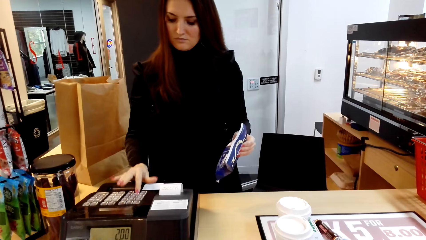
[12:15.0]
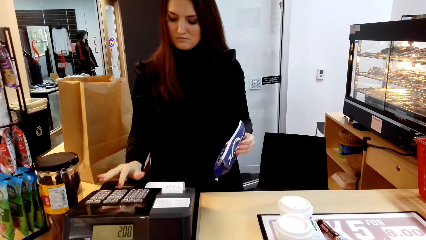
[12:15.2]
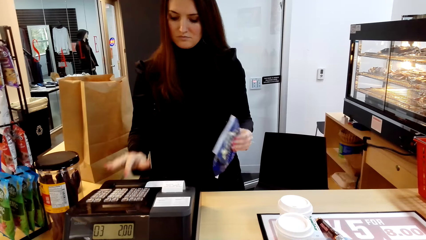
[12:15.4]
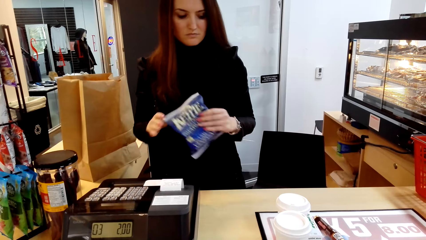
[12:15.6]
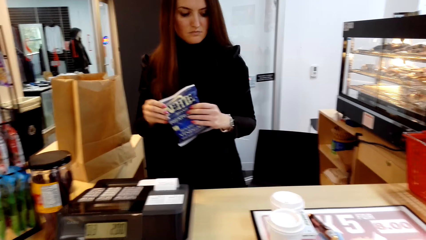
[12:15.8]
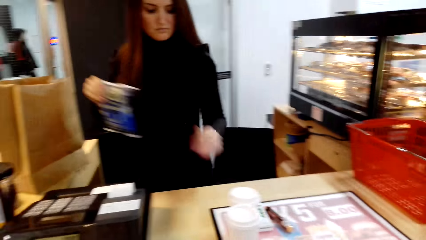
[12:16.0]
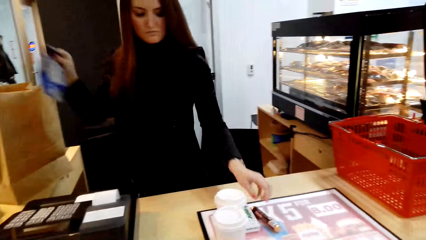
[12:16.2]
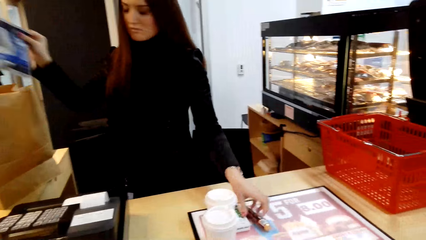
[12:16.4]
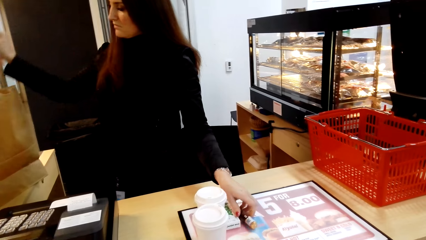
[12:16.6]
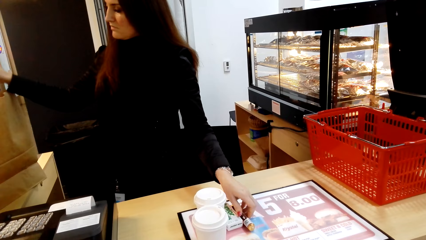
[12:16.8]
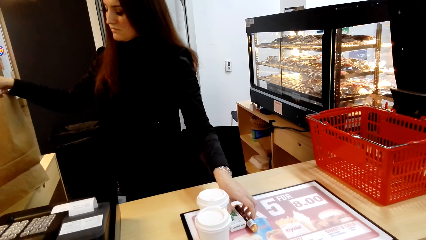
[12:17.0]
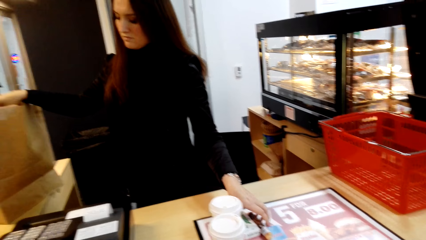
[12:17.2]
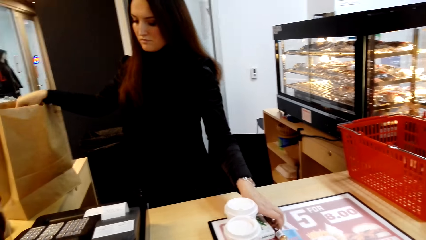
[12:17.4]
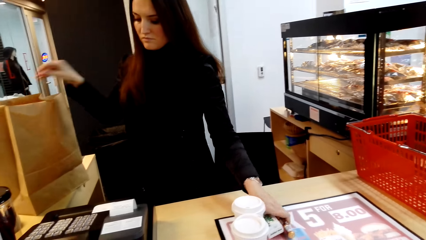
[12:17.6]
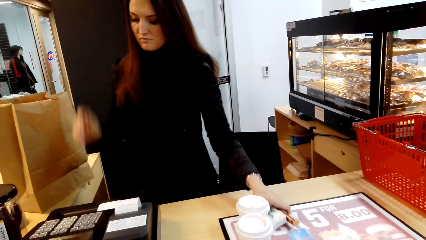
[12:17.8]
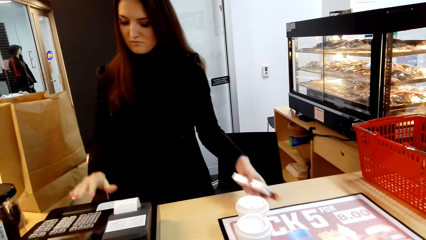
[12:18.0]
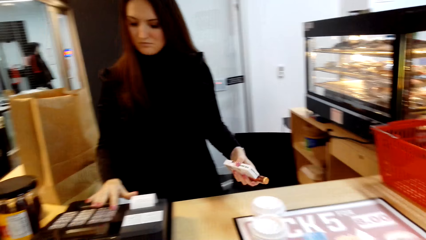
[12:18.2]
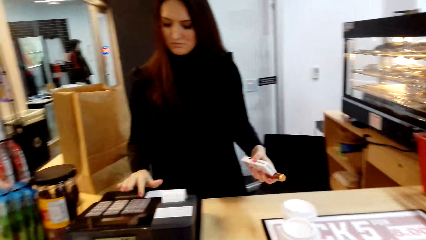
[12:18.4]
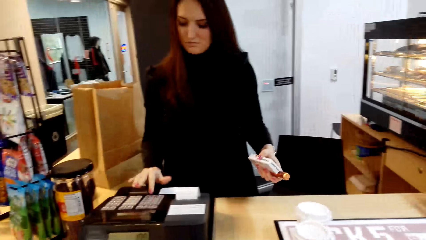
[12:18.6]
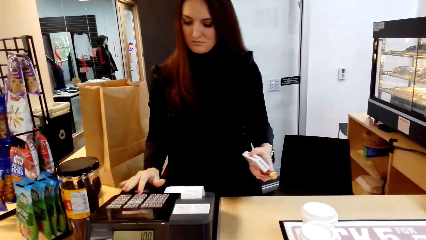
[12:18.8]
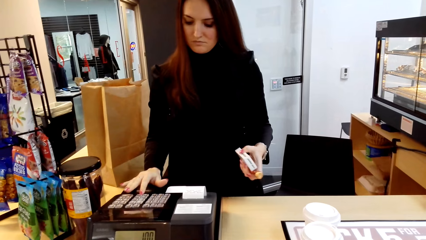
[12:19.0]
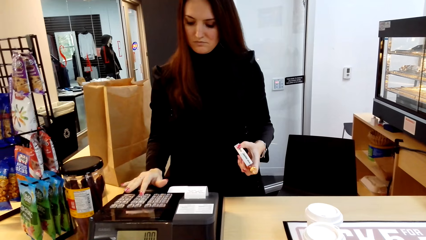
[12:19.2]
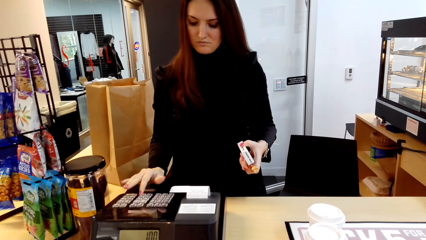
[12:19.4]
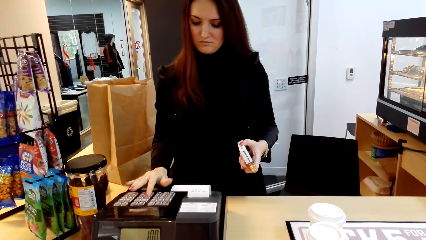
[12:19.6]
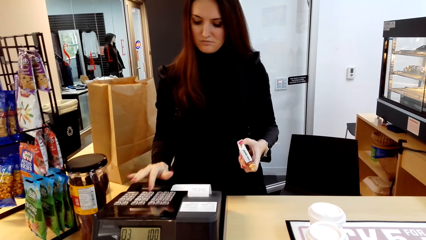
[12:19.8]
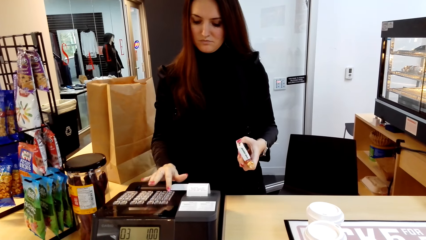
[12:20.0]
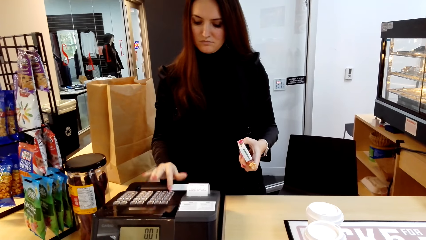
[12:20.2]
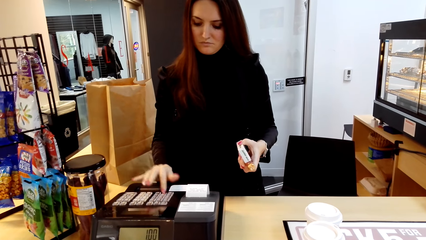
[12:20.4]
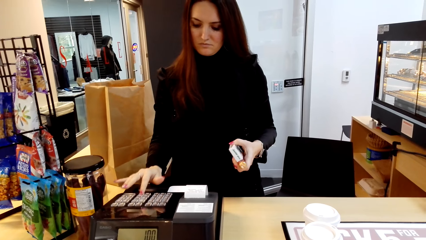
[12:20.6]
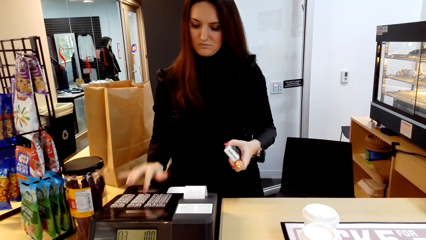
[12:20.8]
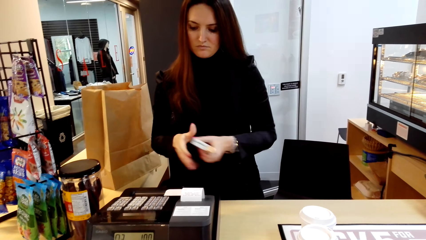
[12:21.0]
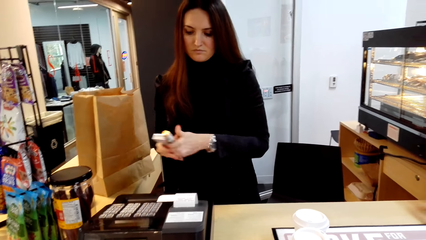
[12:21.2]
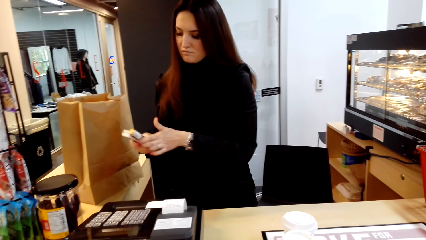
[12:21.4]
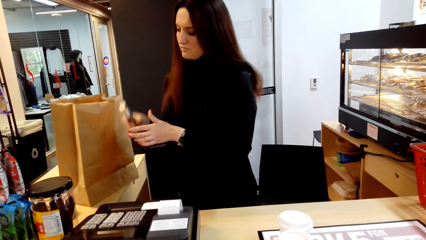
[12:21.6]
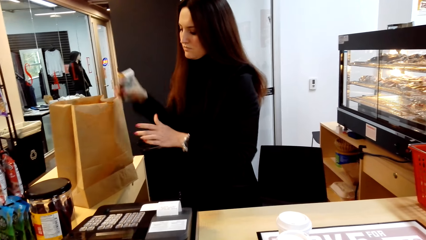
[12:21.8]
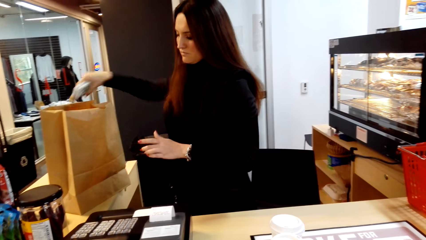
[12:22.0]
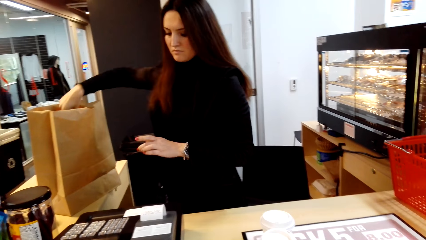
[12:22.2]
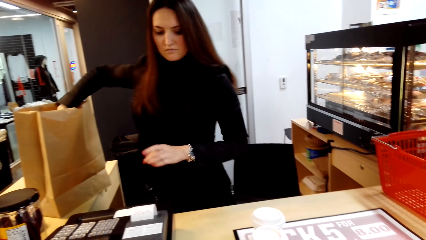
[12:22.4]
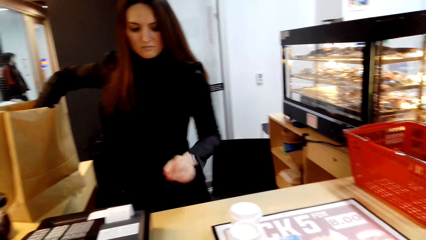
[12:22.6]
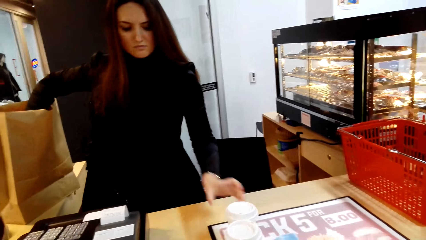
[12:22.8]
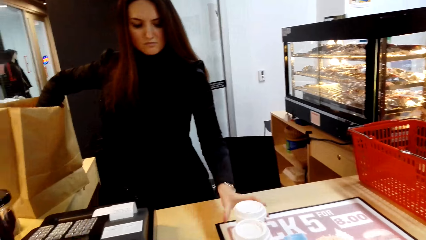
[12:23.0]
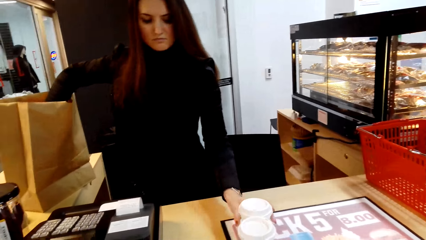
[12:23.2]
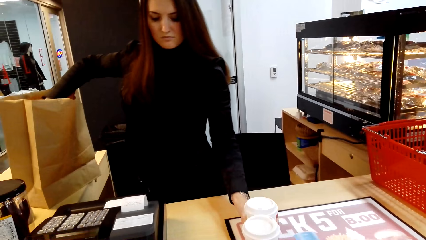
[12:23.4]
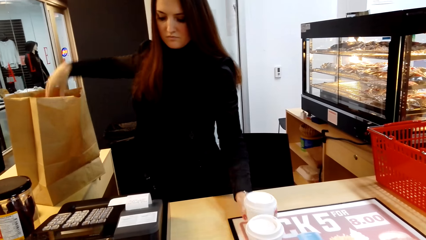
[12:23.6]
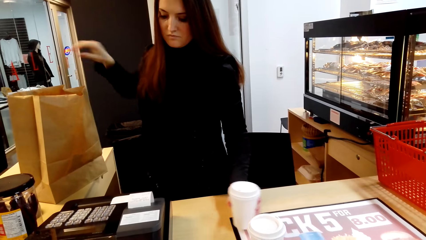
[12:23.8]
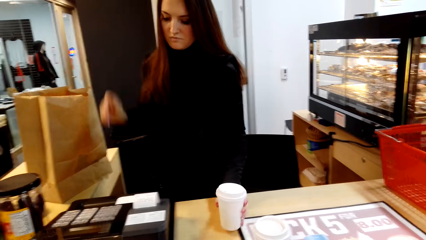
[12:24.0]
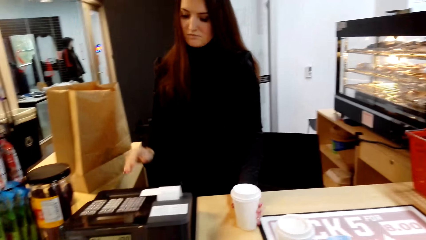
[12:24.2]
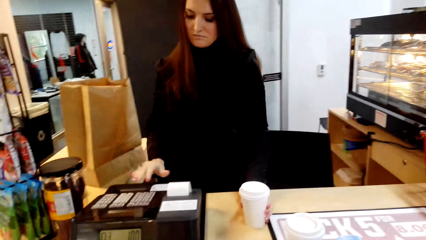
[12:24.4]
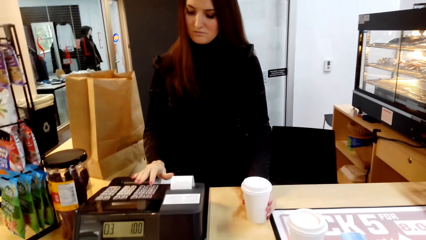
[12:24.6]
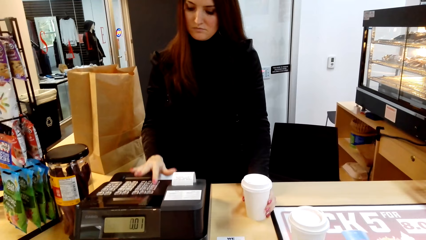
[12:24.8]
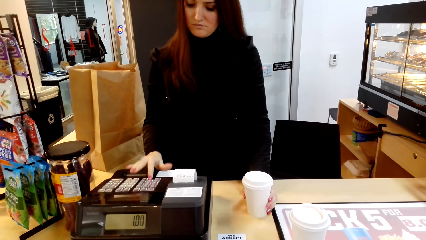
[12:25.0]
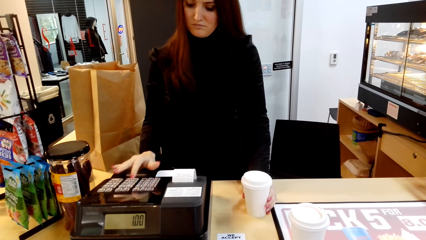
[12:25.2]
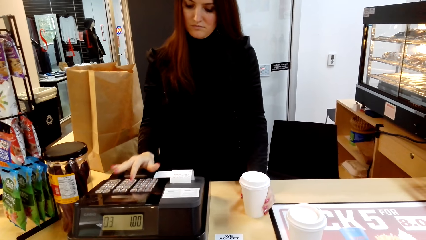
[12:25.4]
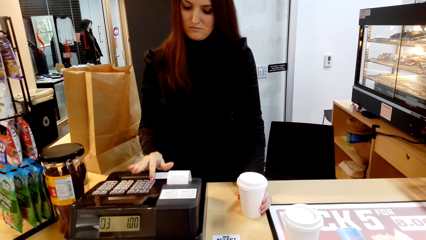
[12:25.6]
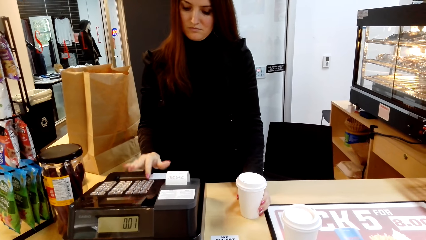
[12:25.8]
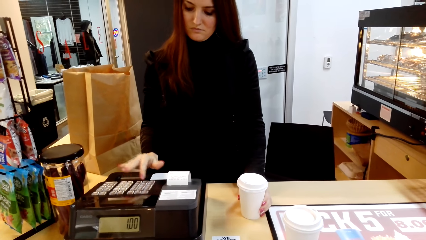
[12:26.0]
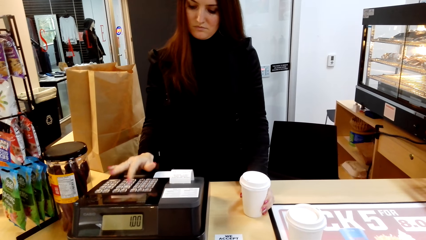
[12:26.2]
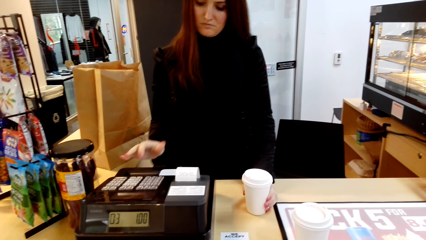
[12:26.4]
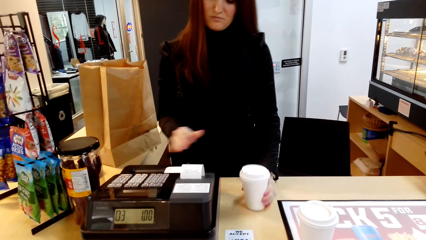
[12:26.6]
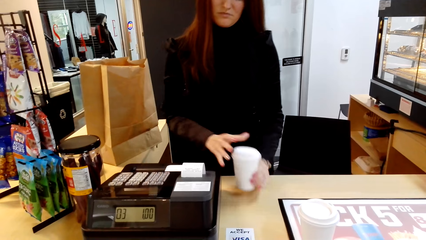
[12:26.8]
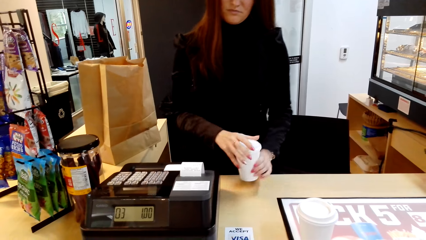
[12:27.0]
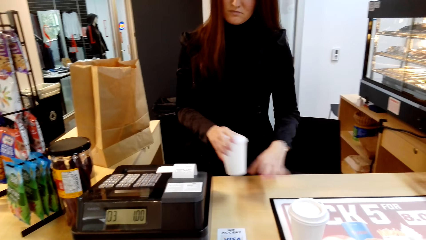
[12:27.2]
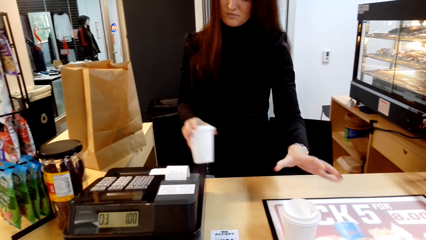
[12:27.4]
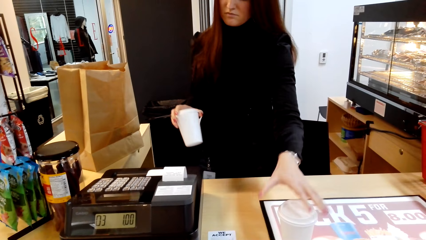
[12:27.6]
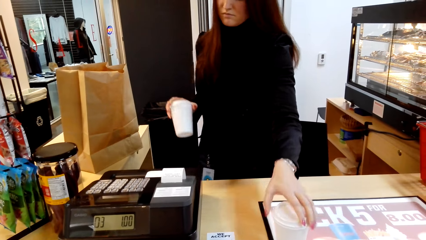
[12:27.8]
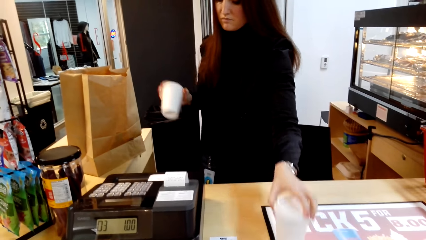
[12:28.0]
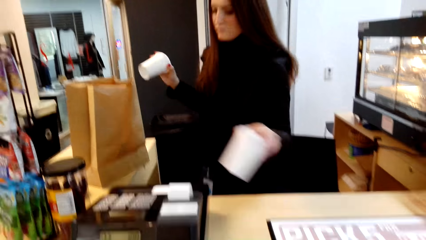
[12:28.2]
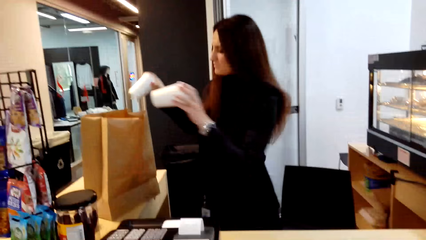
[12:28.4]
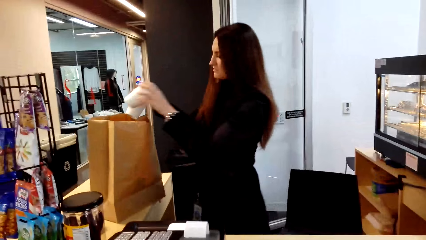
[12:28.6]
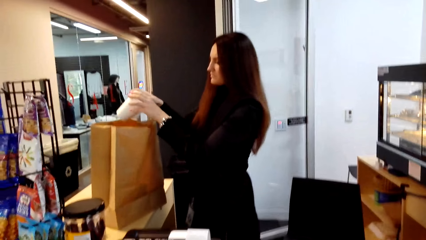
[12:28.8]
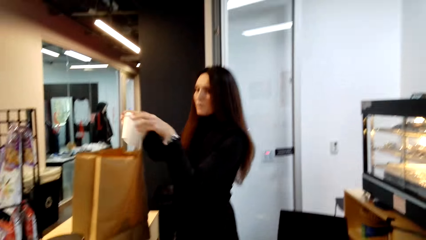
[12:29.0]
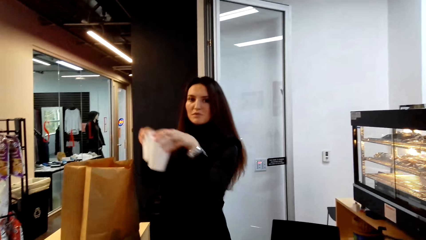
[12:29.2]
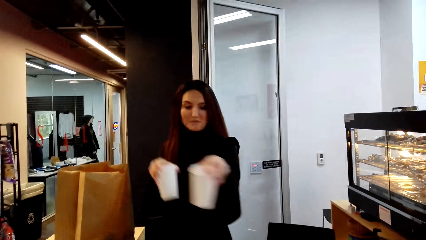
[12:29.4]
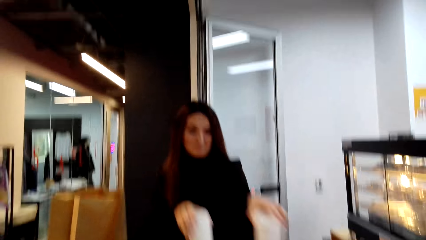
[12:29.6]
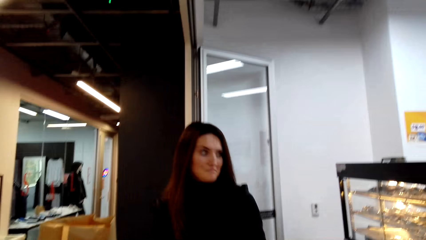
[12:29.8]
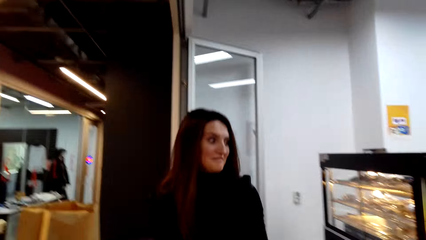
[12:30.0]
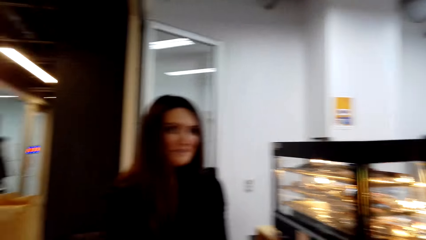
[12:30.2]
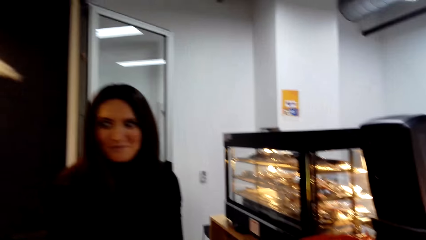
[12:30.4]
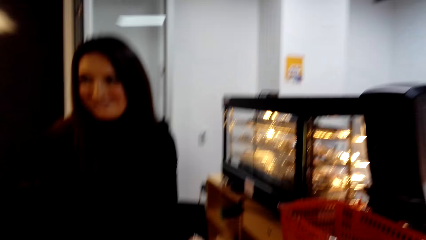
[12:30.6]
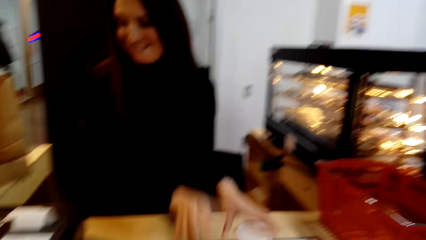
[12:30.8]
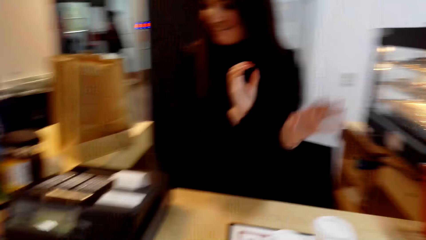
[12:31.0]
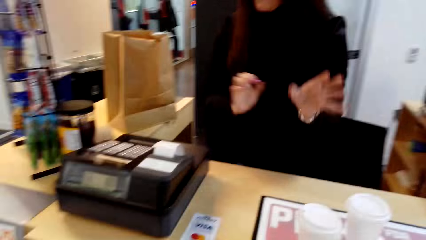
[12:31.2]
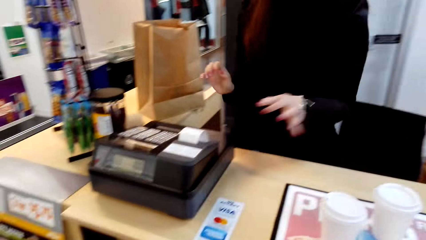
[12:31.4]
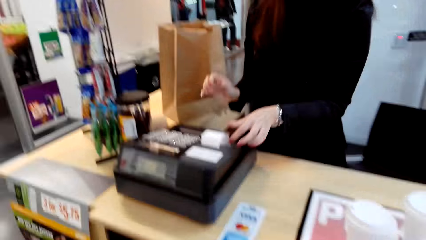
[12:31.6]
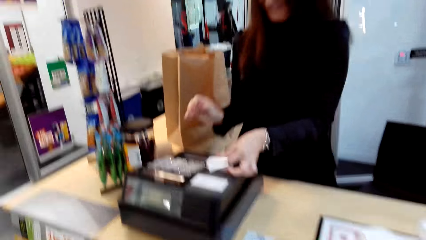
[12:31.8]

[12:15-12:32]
The lady dials the cash register and puts the item in the carrier bag. She takes an item from the desk and dials the cash register. She puts the item in the carrier bag. She takes a cup from the table and dials the cash register. She picks something. The camera wearer takes another cup from the desk. The lady carries the cups towards the carrier bag. The camera wearer laughs. The lady puts the cups on the table. The camera wearer speaks to the lady.
